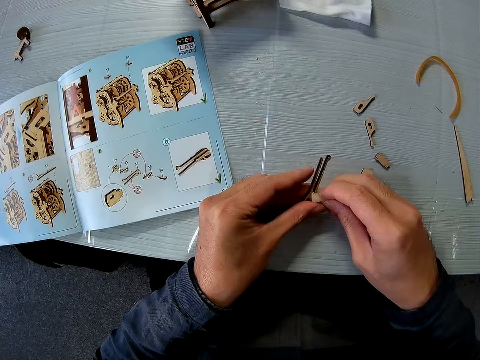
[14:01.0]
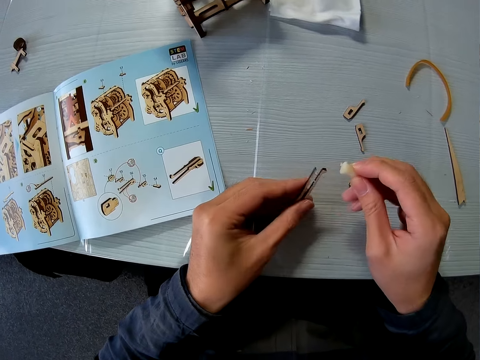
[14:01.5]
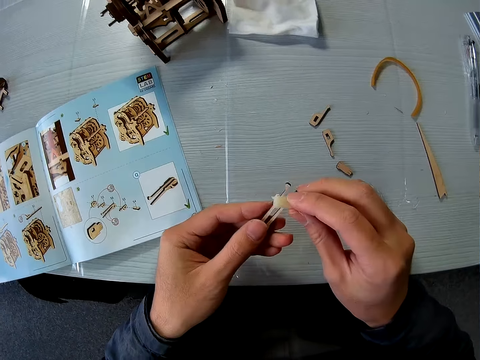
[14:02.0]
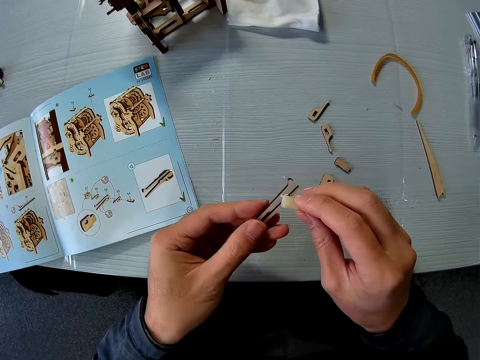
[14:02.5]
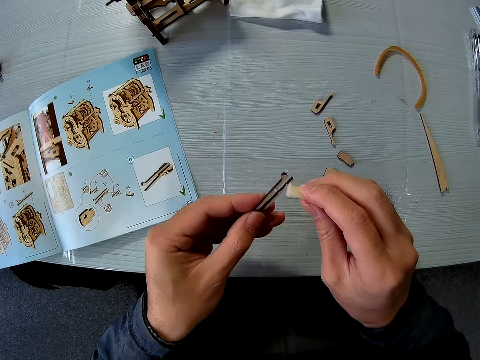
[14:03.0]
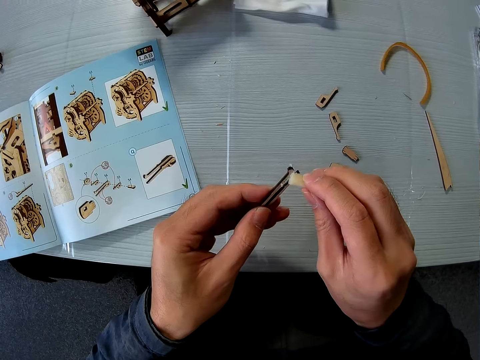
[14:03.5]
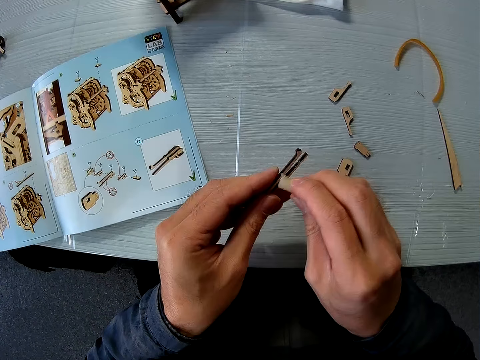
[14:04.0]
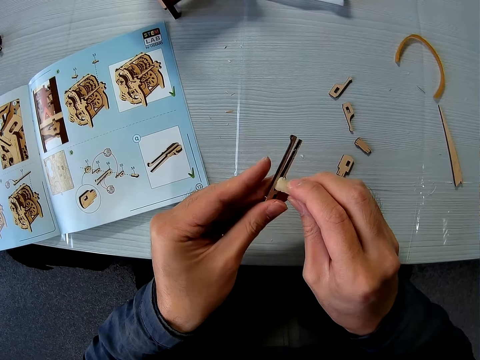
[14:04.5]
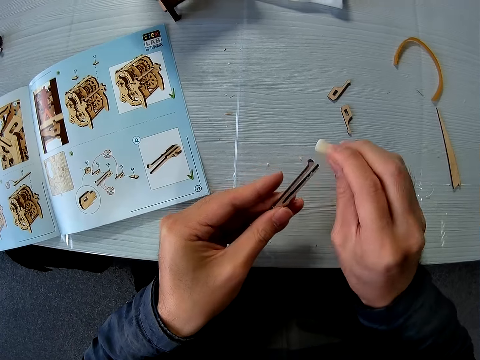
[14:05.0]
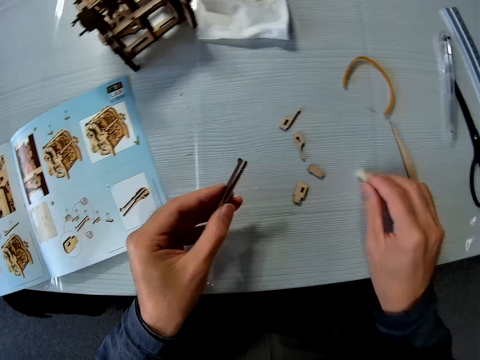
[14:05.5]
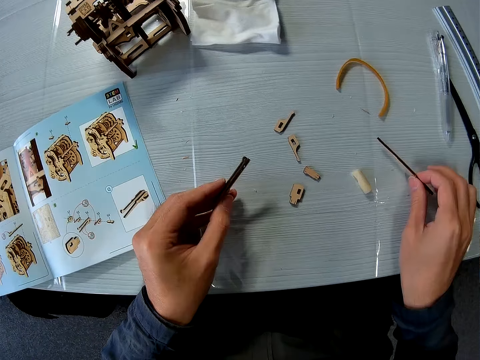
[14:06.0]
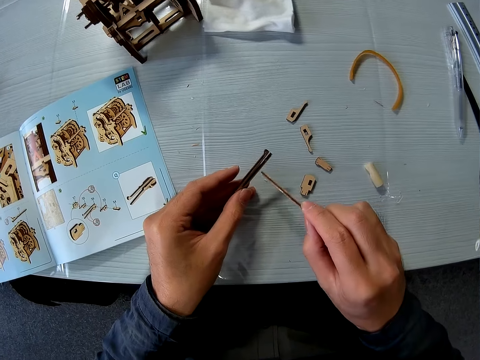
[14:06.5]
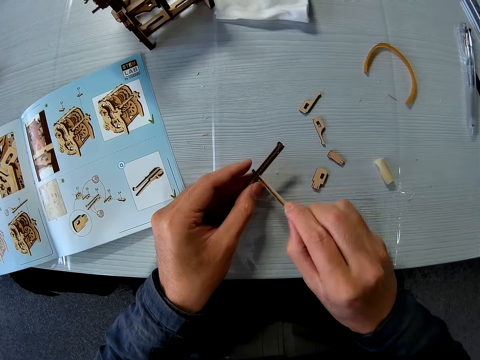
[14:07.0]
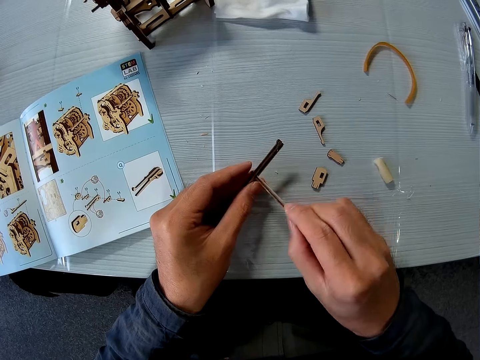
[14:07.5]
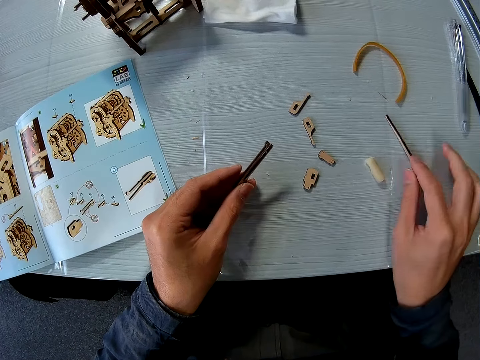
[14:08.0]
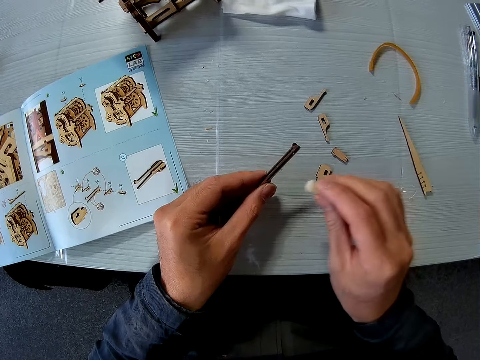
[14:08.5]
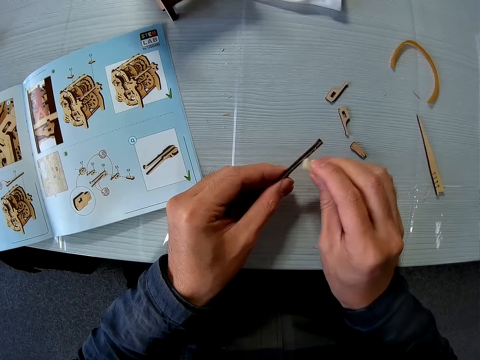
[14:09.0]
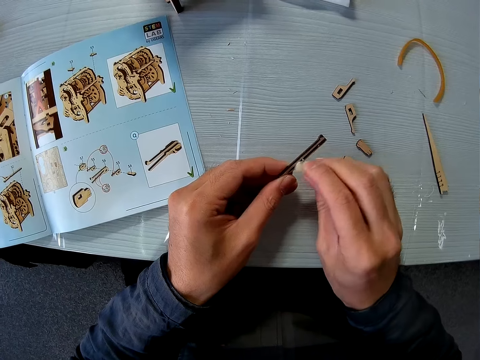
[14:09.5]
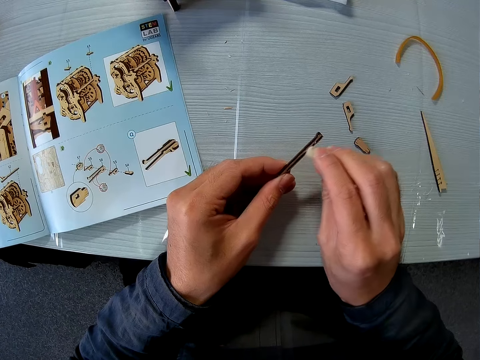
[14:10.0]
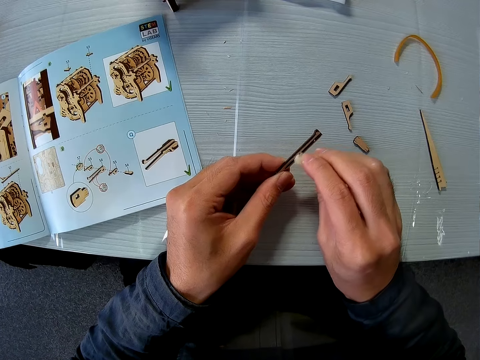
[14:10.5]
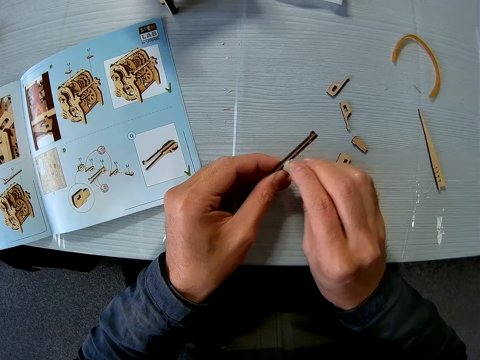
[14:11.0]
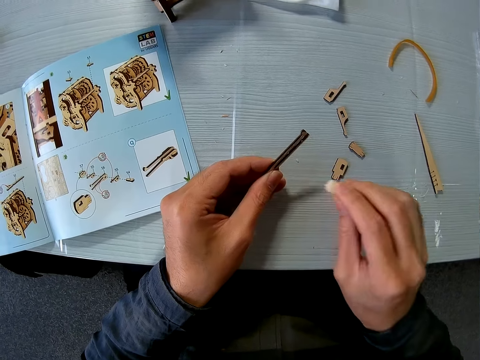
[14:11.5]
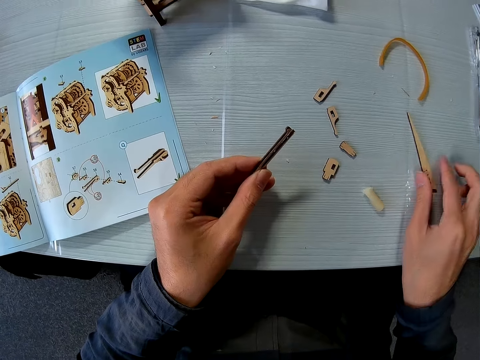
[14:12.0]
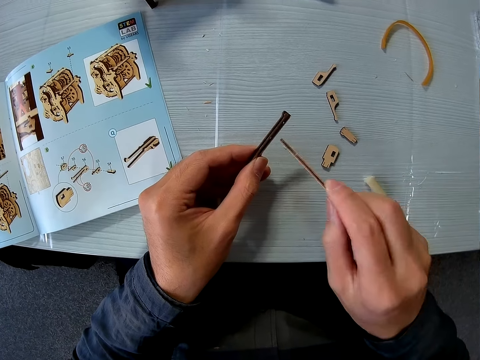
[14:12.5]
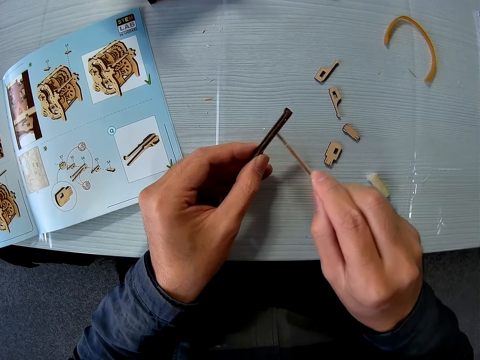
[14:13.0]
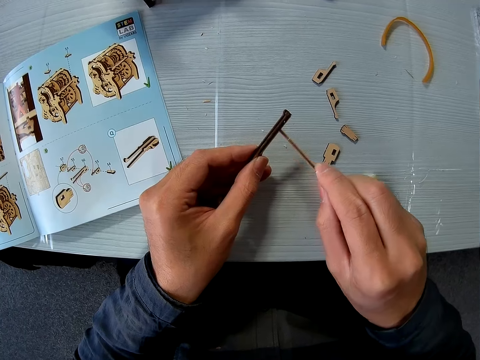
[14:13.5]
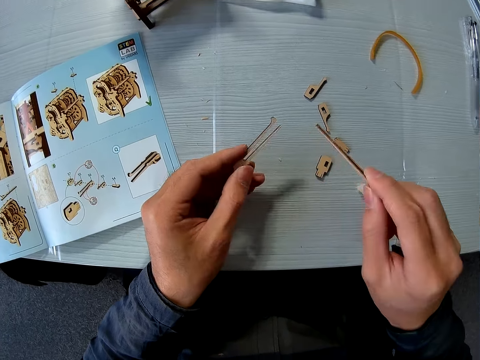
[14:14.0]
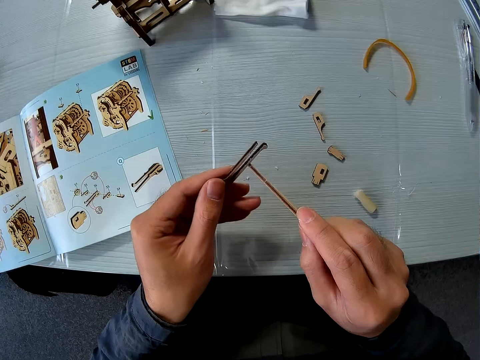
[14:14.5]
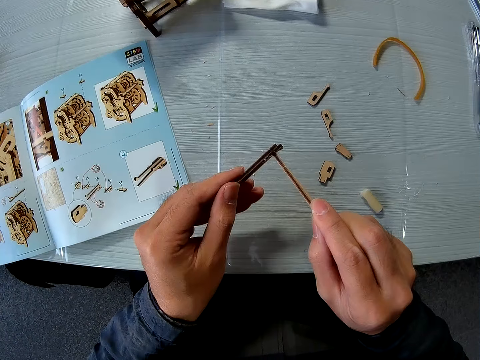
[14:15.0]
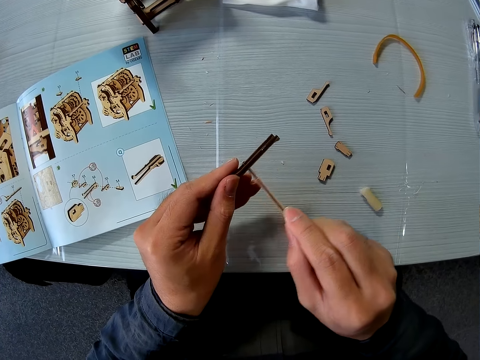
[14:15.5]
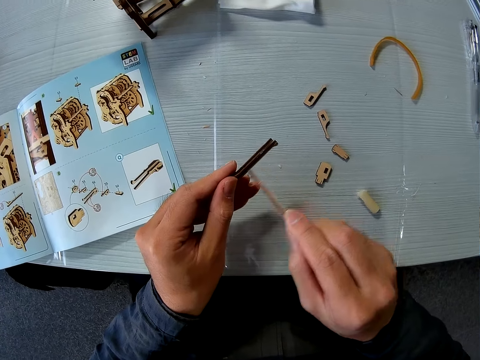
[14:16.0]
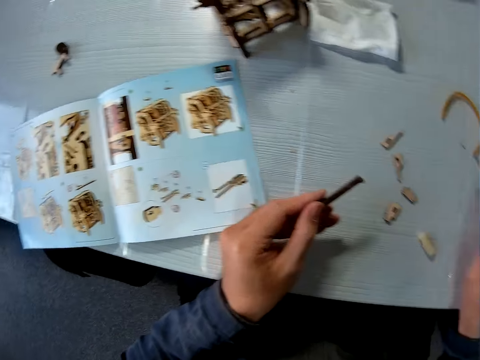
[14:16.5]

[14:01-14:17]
The camera wearer drops the solid glue on the table. They pick up a wood file on the table and file the wood piece with the wood file. They drop the wood file on the table. They pick up the solid glue on the table and rub the solid glue on the wood piece. They drop the solid glue on the table. They pick up the wood file on the table and file the wood piece with the wood file.

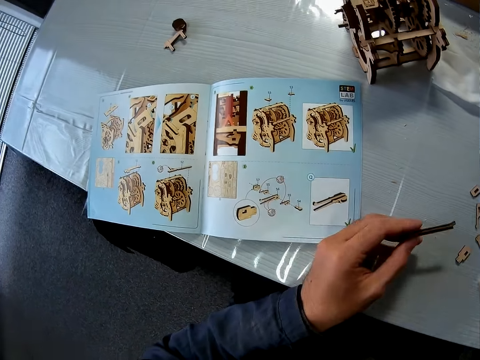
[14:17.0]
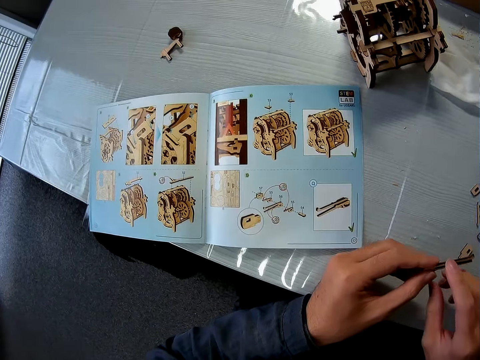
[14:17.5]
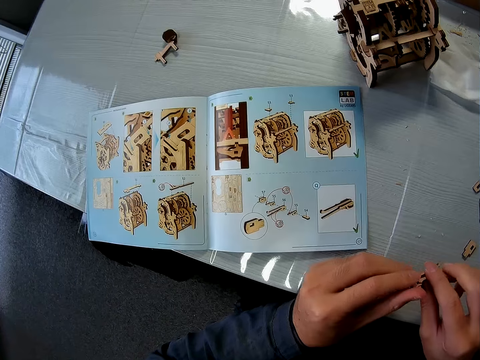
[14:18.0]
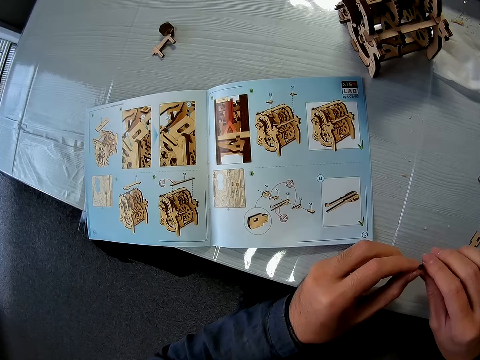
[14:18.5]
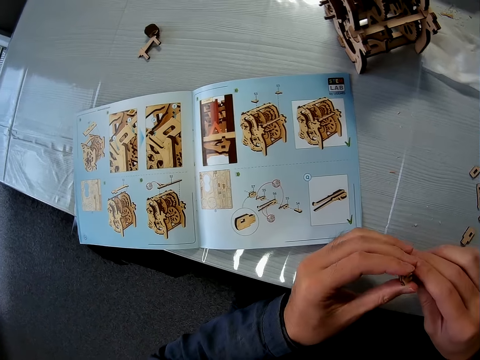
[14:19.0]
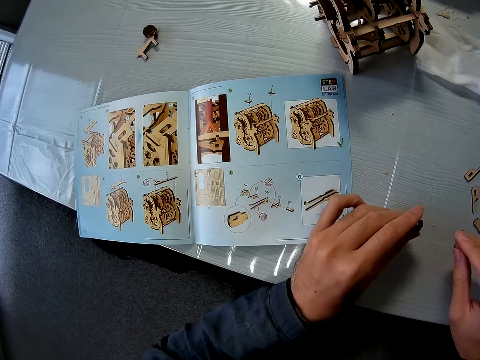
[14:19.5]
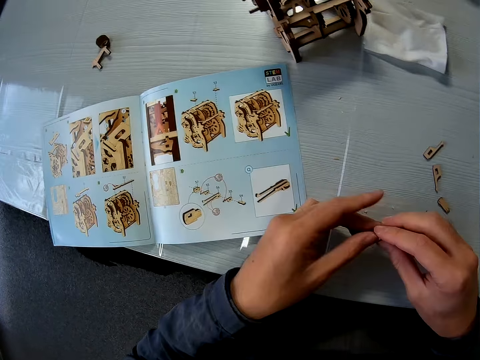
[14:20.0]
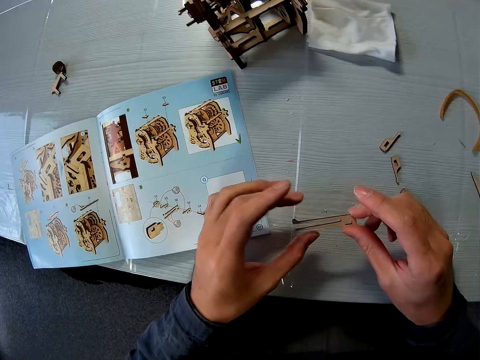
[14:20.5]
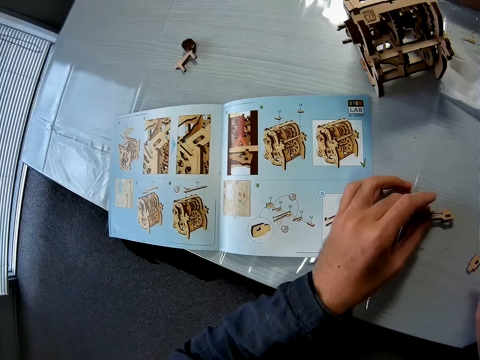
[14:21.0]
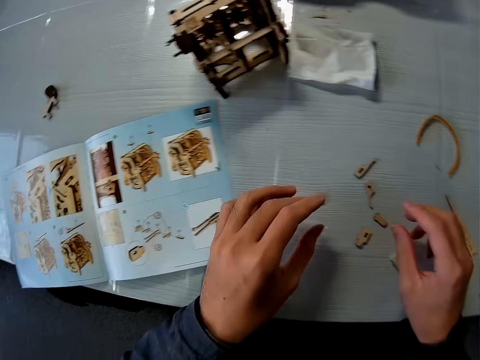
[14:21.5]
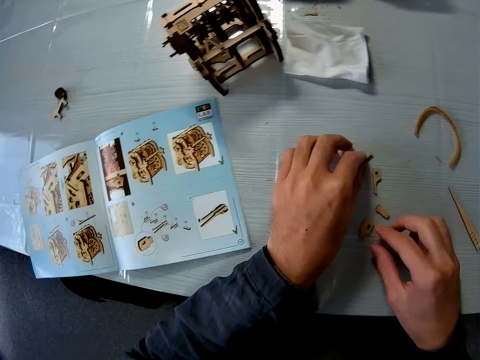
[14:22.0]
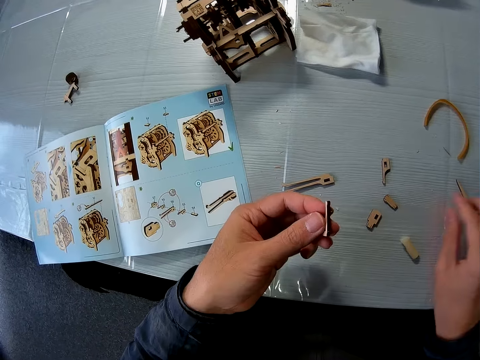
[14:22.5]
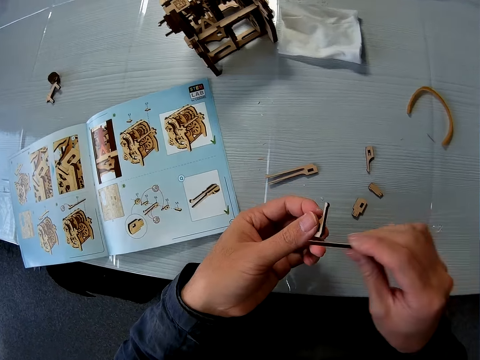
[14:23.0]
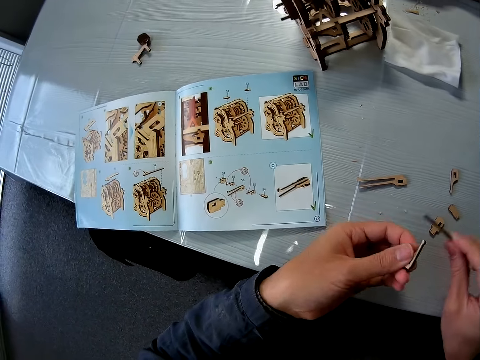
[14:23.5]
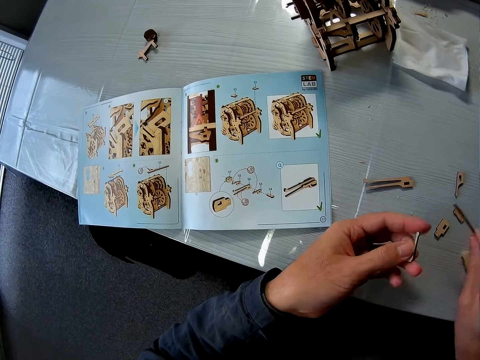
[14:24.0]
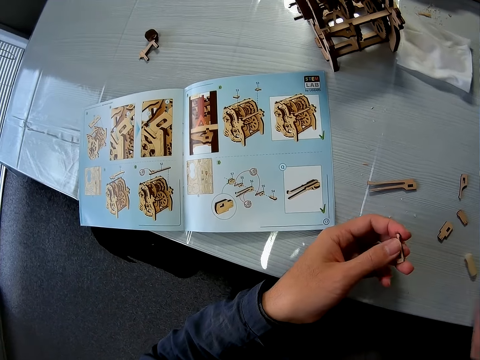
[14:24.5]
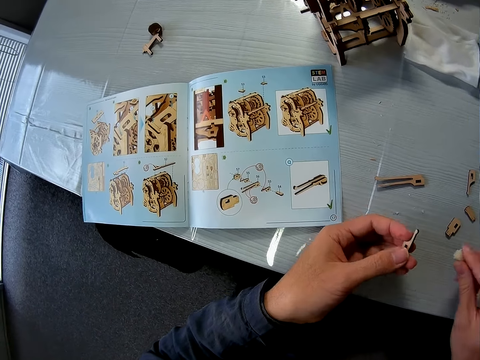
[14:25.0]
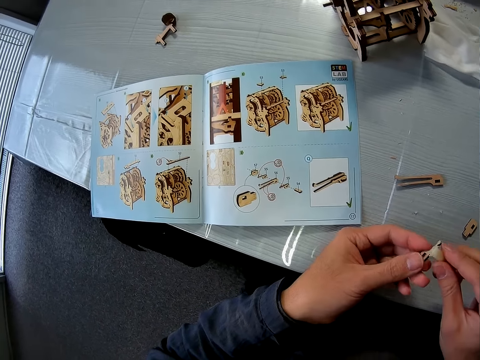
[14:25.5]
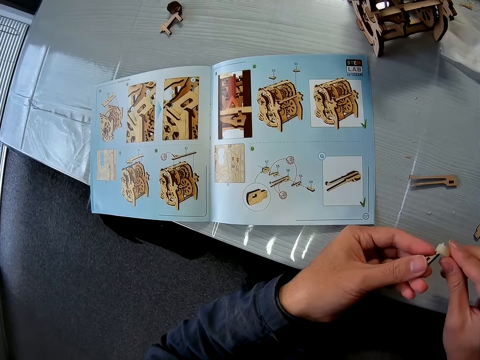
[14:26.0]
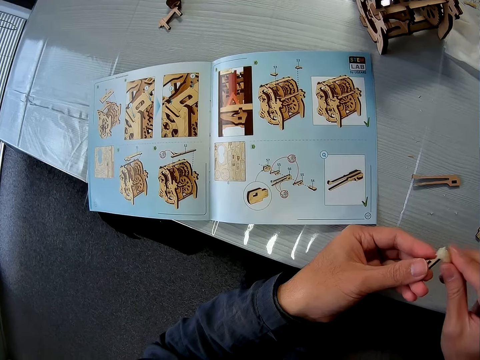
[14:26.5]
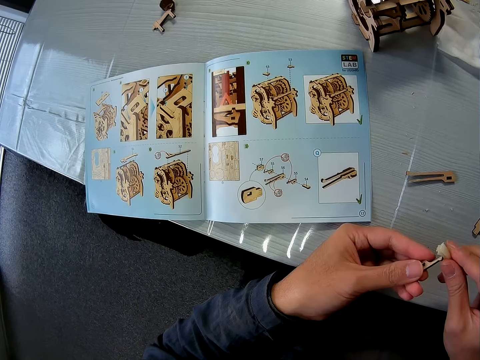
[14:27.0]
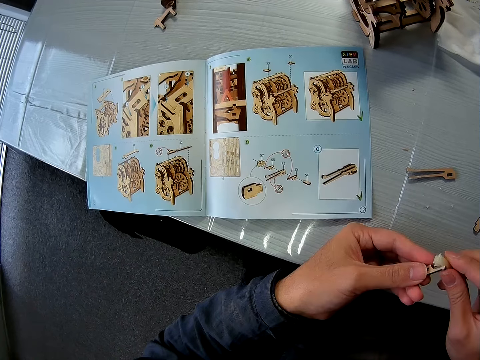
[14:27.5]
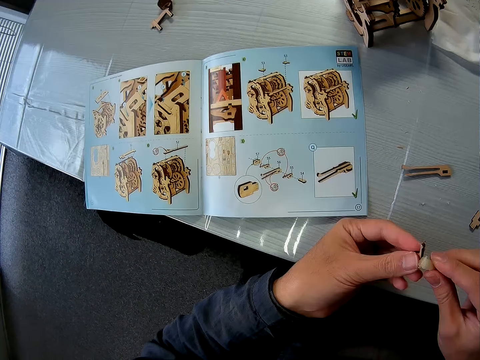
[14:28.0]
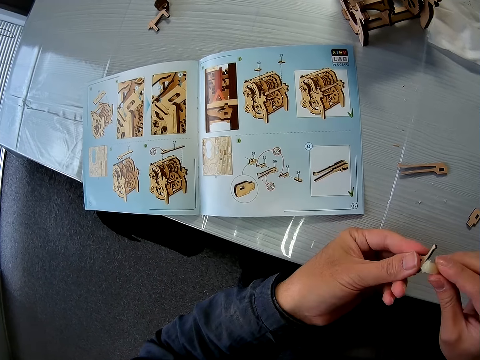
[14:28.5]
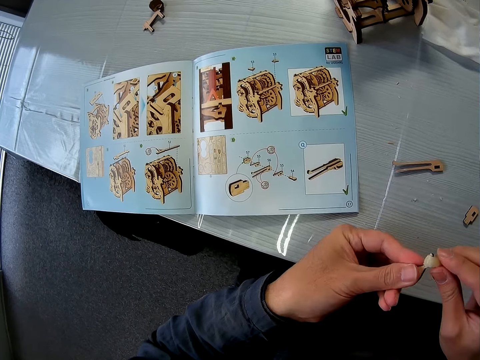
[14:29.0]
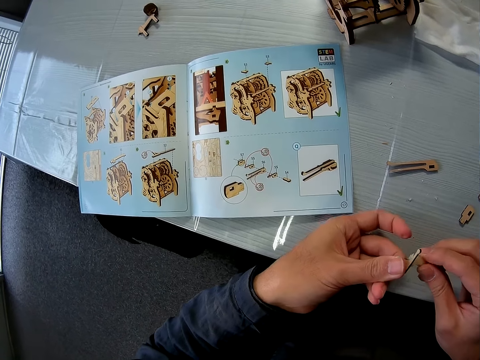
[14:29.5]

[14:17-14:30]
The camera wearer drops the wood piece on the table. They pick up another wood piece on the table. They pick up the wood file on the table and file the wood piece with the wood file. They pick up the solid glue on the table and rub the solid glue on the wood piece.
